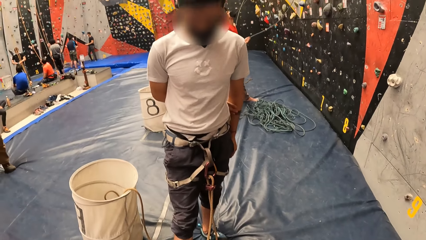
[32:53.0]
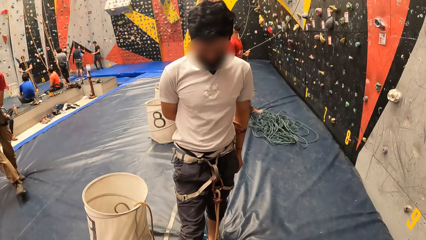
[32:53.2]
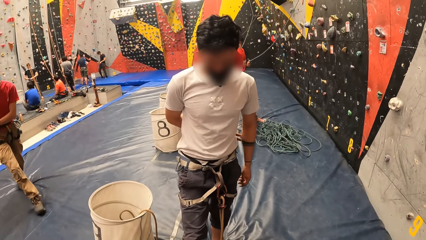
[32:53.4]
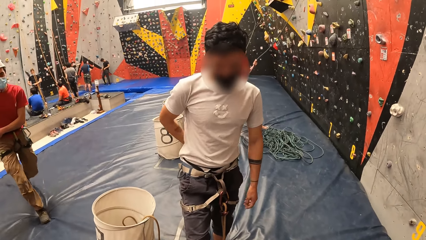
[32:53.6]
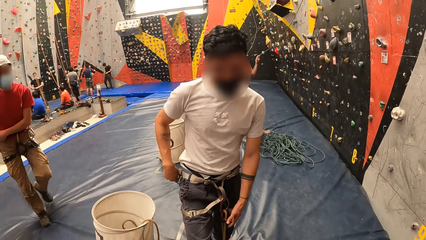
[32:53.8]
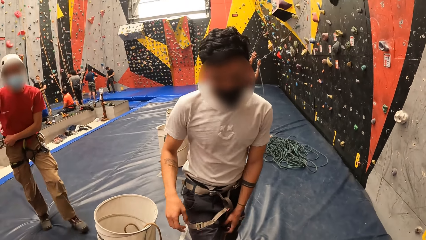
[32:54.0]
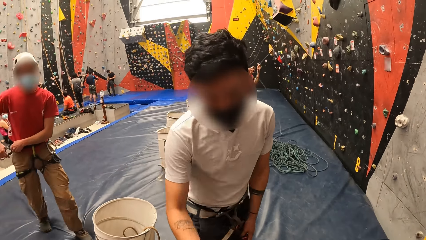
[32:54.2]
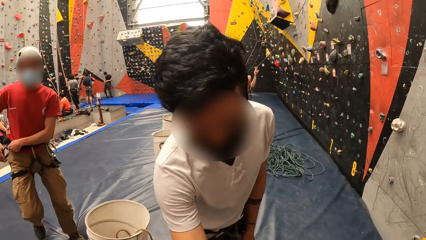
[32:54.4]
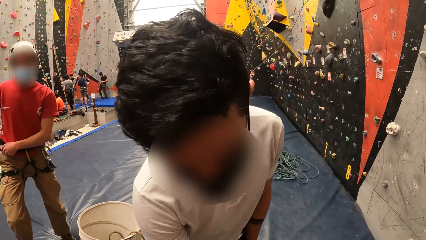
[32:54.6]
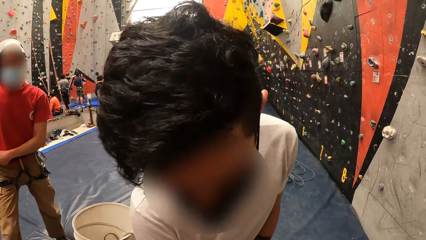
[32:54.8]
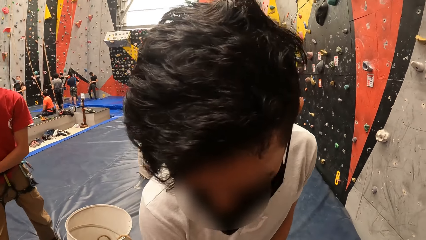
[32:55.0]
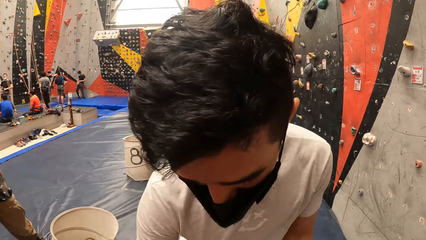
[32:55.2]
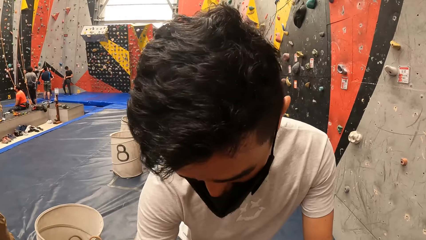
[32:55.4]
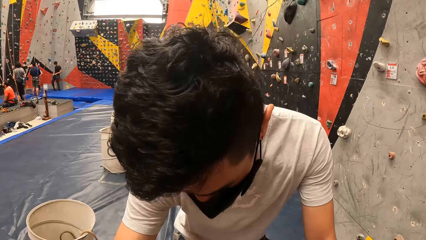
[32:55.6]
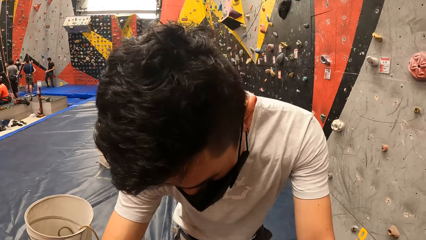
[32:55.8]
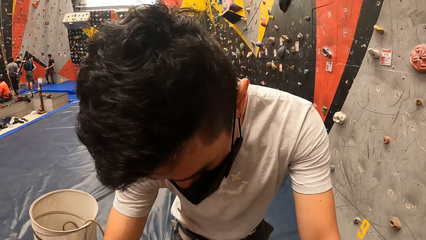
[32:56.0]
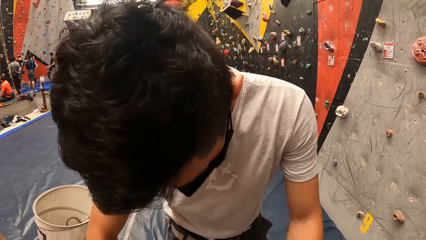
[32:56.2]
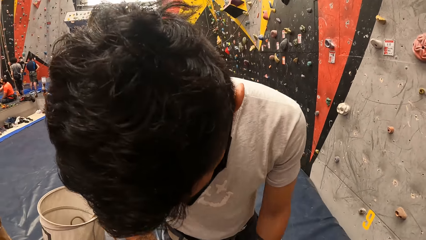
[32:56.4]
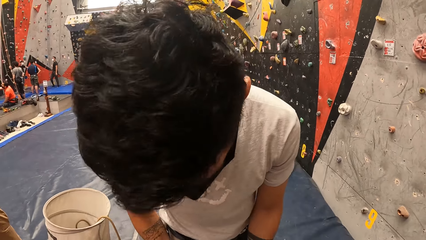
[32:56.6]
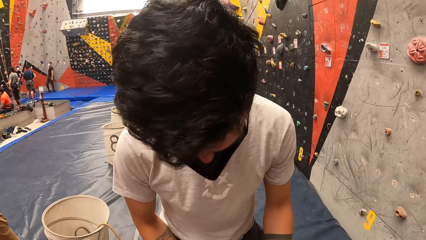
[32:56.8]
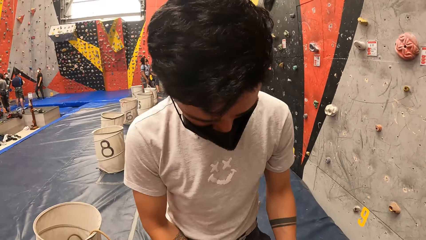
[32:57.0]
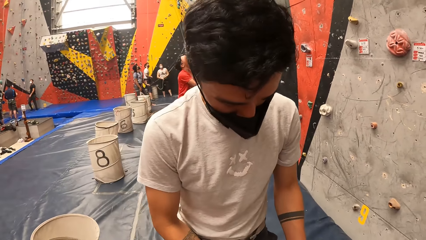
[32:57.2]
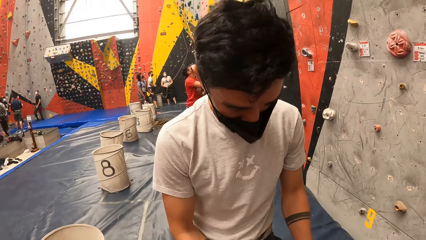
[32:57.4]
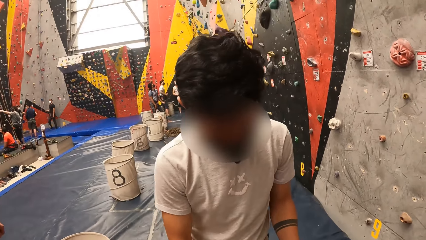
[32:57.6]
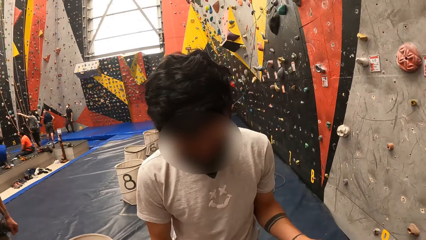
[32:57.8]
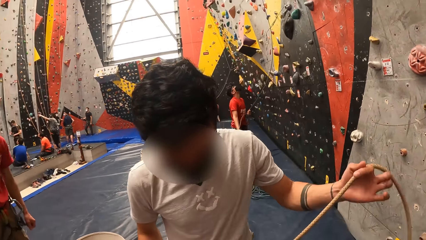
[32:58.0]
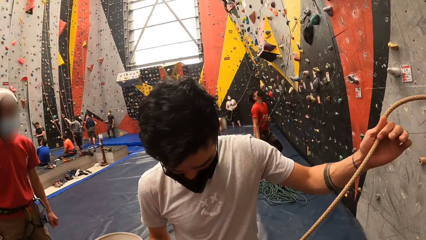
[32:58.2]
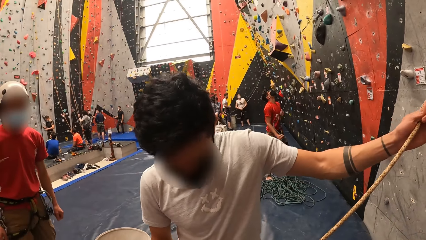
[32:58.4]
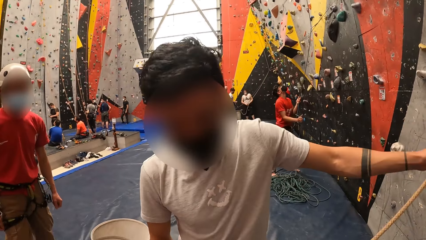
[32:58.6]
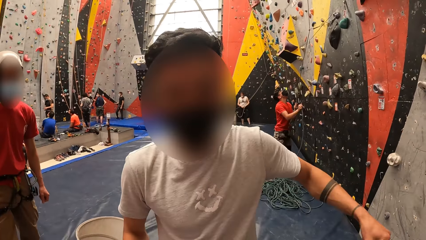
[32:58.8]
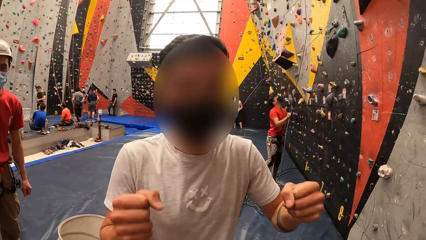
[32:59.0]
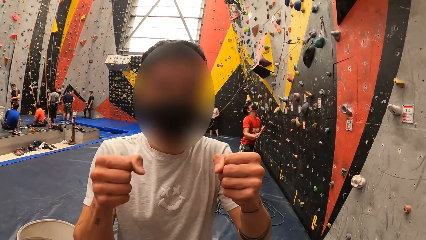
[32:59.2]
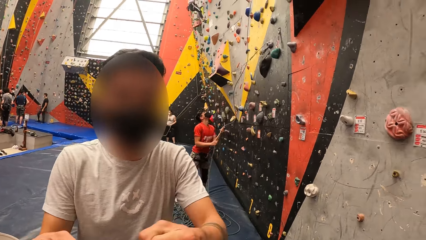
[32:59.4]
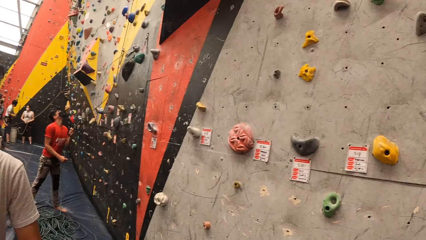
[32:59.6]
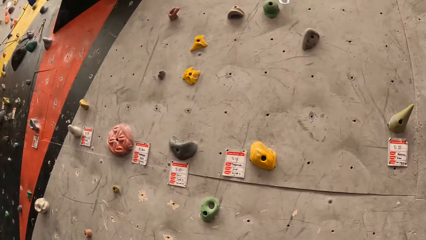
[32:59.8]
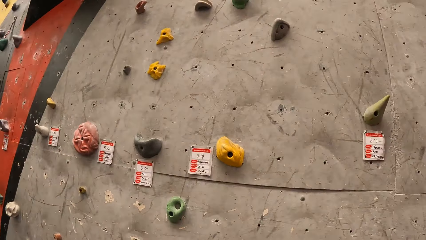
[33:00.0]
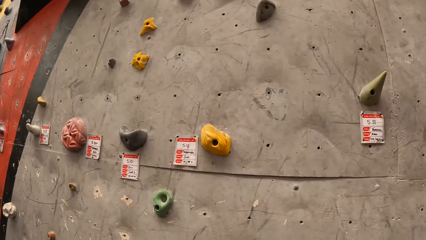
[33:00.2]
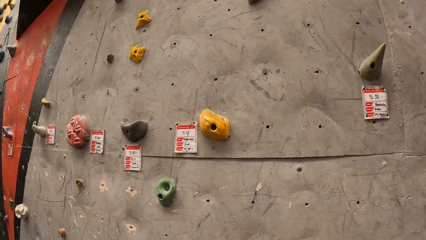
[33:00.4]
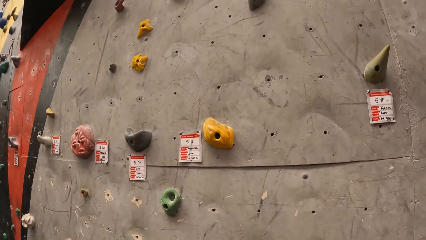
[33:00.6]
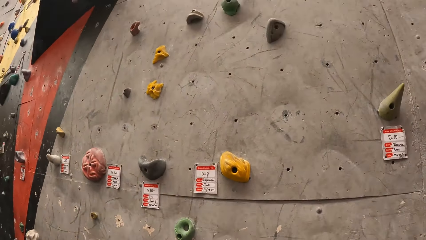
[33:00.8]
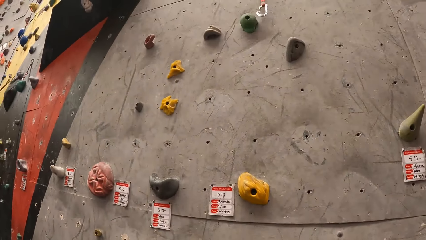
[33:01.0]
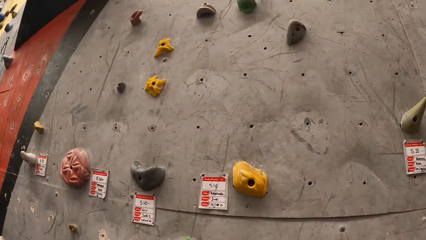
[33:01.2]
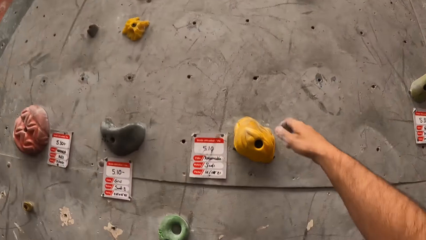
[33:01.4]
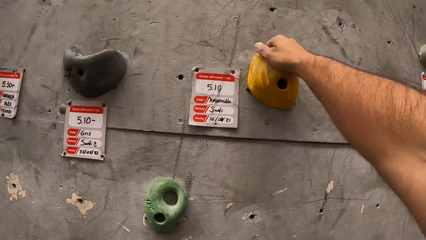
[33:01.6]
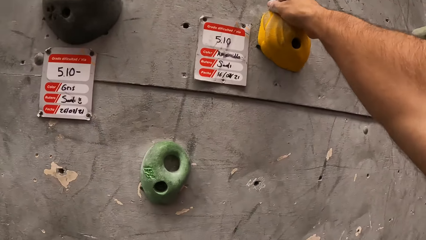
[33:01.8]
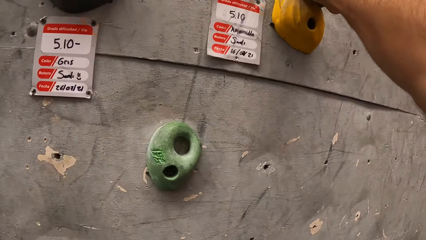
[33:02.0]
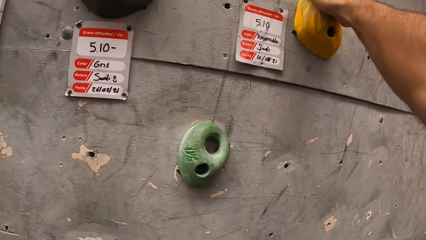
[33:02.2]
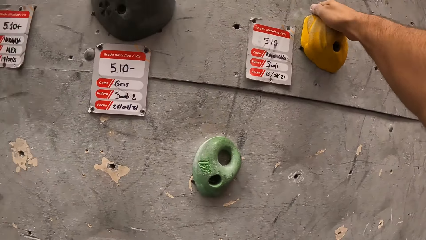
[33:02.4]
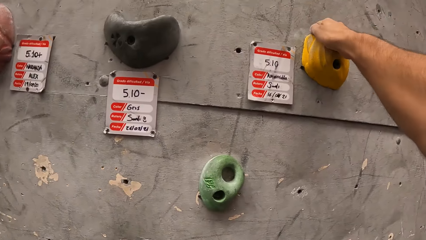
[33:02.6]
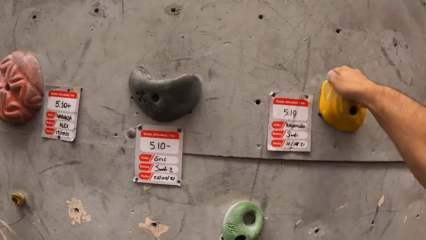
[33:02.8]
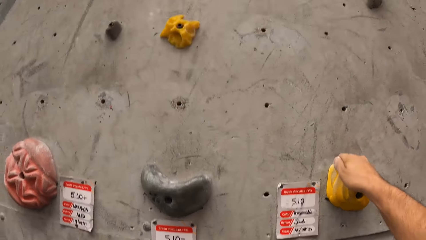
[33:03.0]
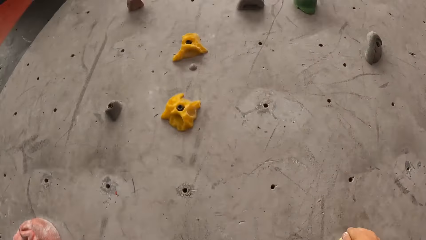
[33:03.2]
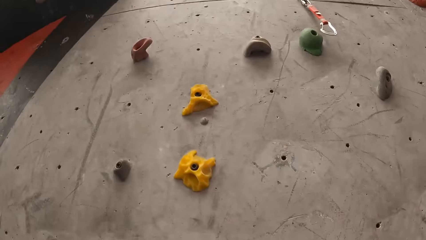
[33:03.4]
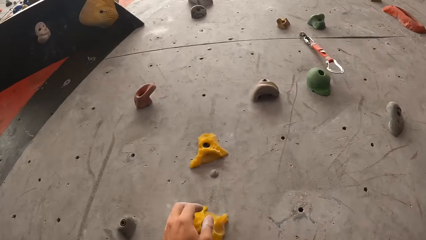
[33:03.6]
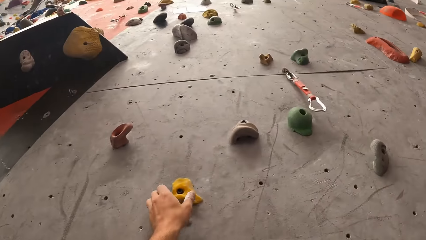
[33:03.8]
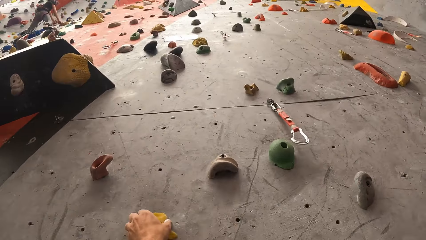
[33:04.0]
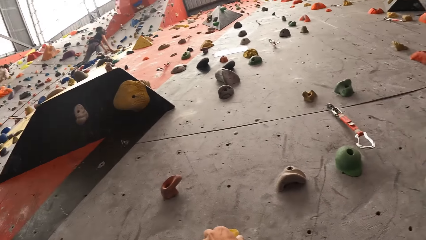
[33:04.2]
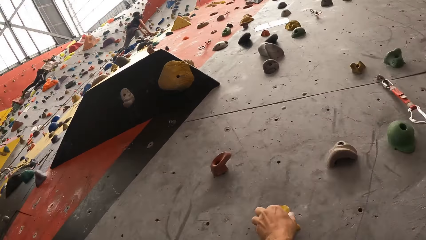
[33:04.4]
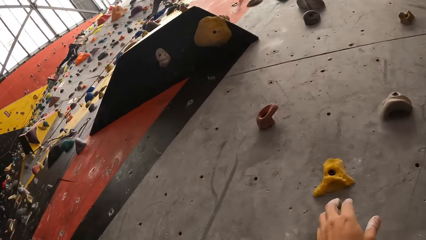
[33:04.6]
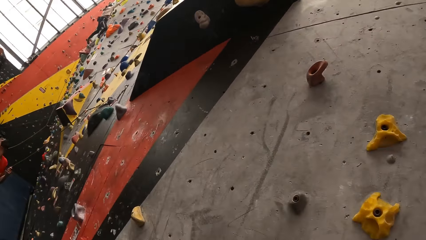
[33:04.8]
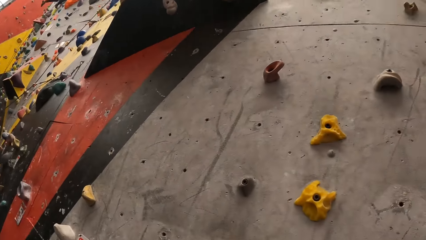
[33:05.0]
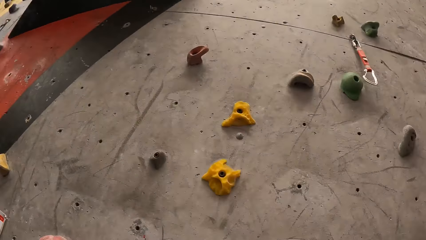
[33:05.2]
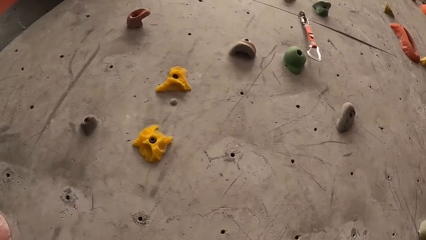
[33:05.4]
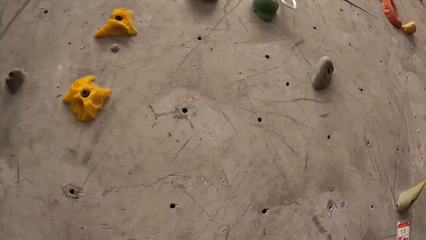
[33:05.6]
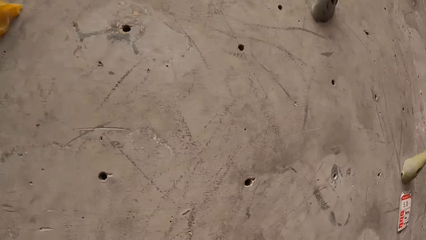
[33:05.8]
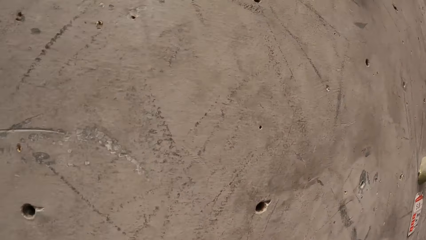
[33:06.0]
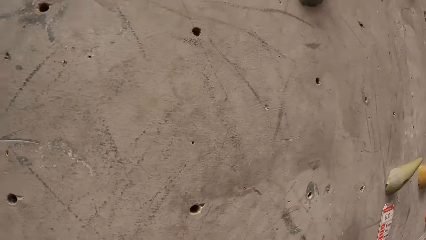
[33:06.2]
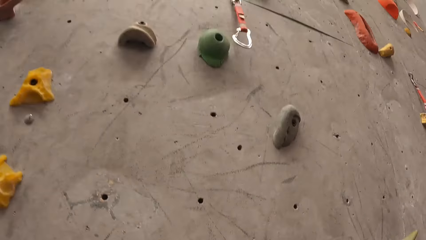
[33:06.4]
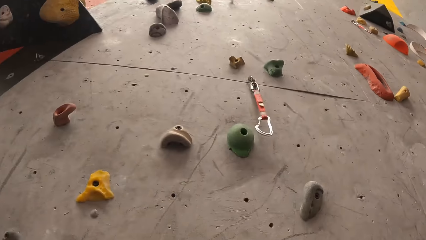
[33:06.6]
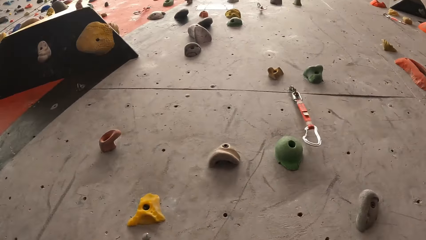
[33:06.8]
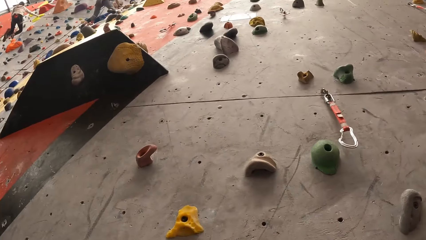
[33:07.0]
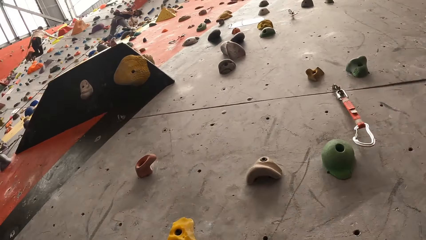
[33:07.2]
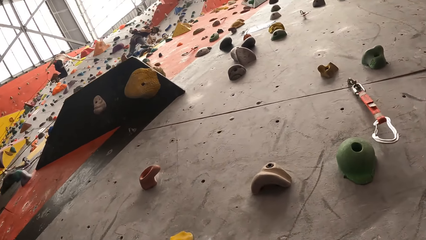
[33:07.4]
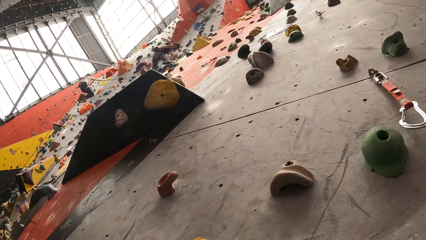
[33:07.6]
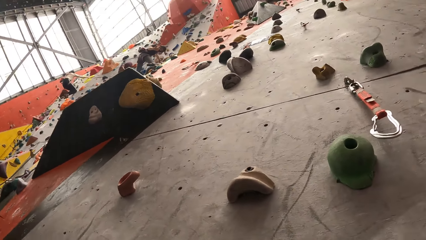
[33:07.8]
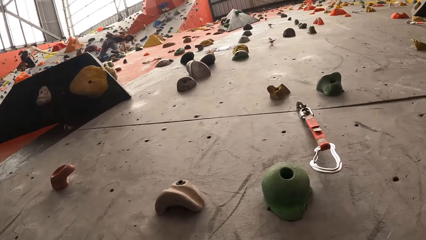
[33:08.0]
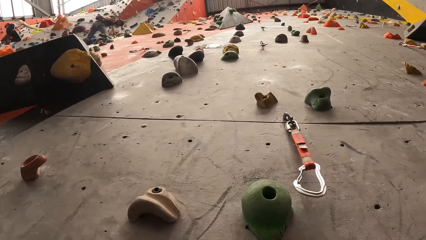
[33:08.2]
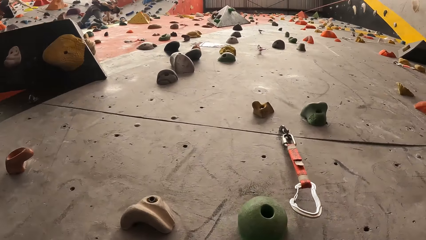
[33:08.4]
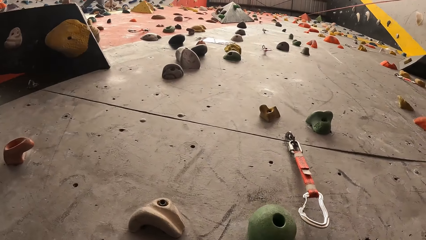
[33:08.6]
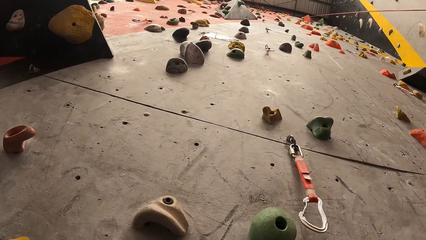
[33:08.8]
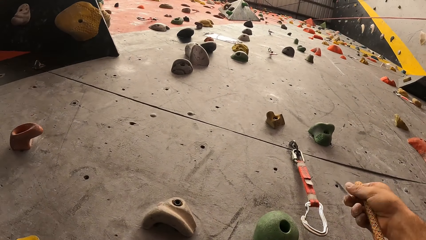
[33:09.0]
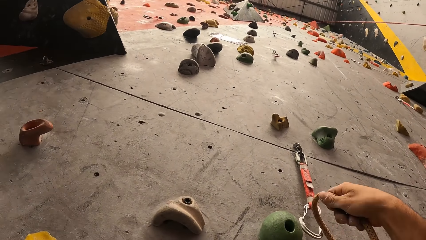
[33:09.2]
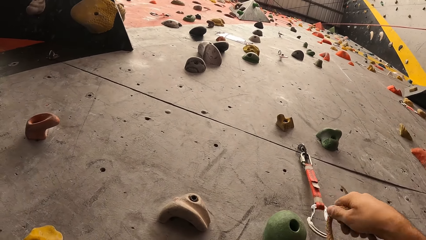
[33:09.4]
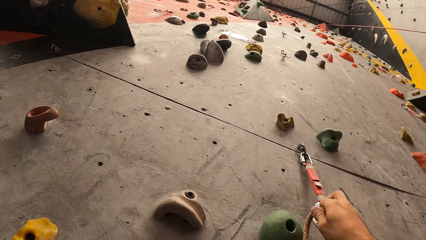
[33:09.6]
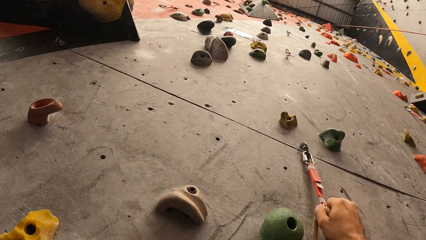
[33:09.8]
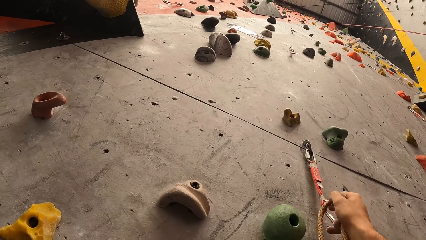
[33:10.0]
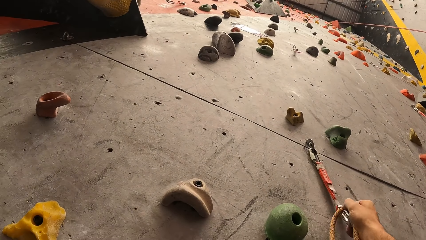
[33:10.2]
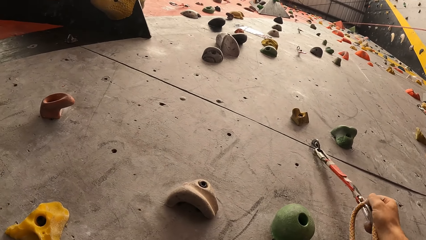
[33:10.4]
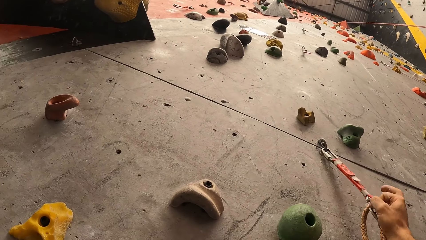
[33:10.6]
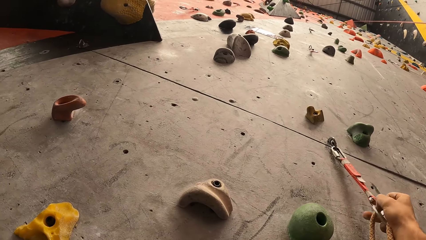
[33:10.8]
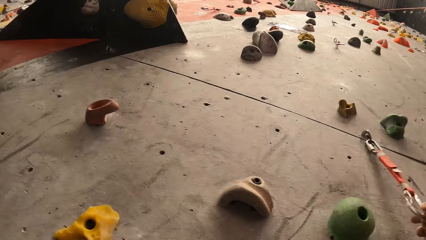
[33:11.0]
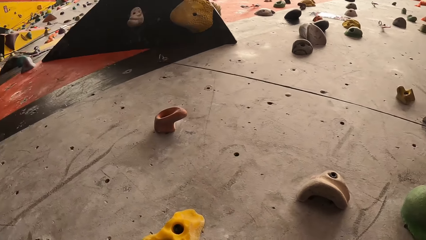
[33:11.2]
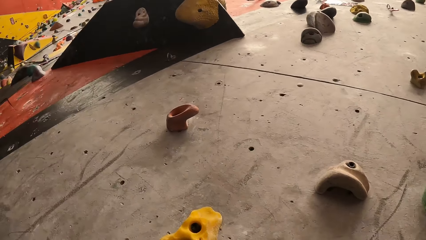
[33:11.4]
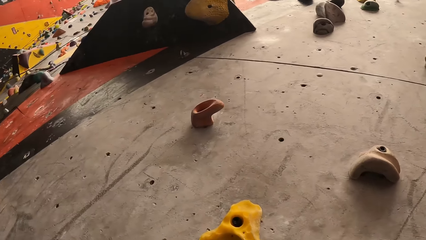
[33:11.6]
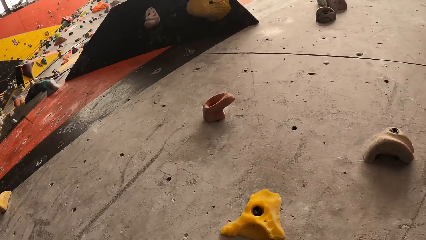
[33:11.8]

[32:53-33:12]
The camera wearer interacts with a man. They touch a climbing hold. They climb the indoor rock wall. They look around. They hook a rope on the climb rope hook. They touch the climbing rope.
